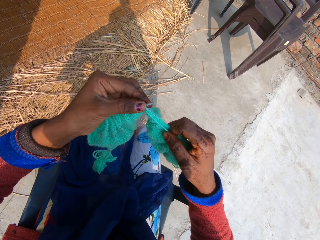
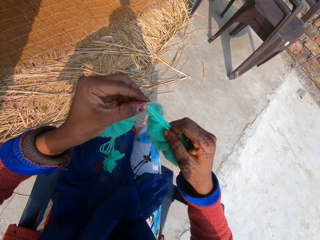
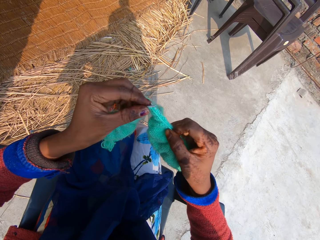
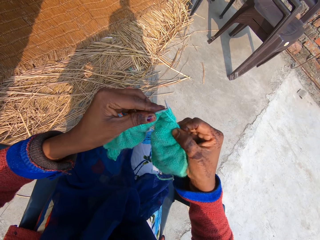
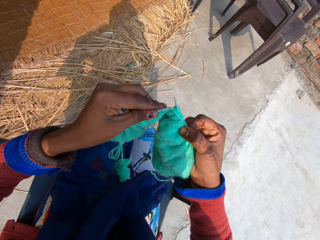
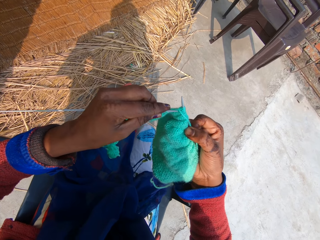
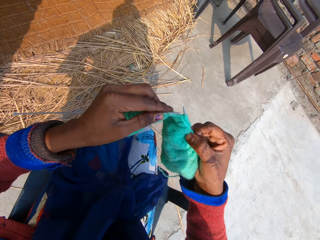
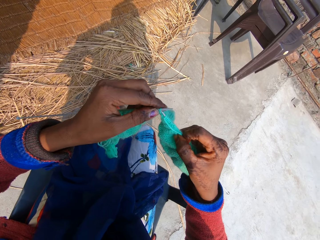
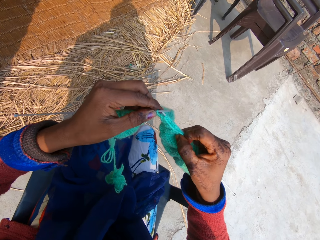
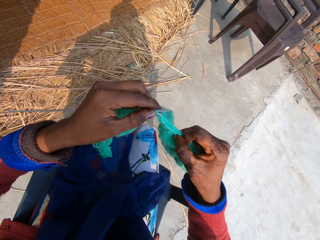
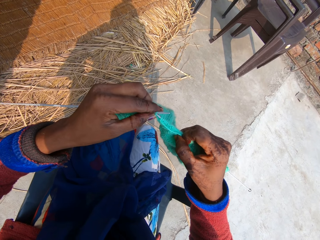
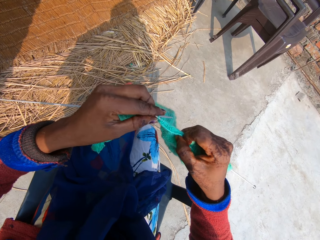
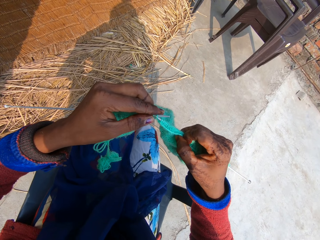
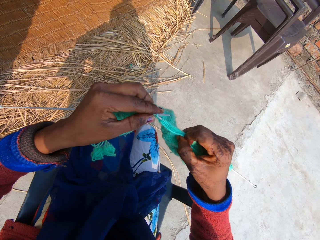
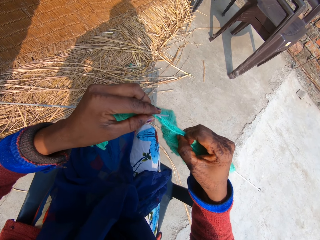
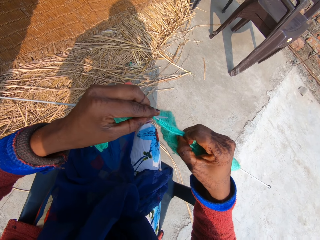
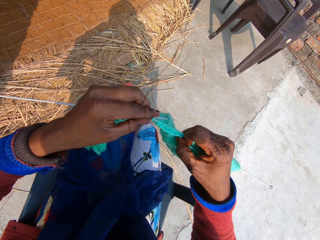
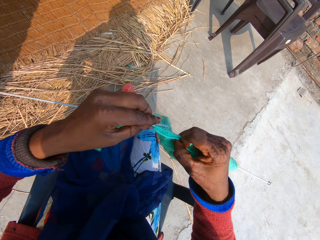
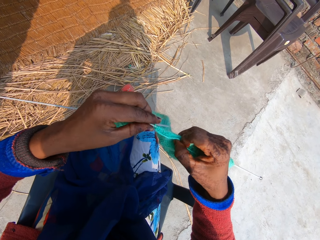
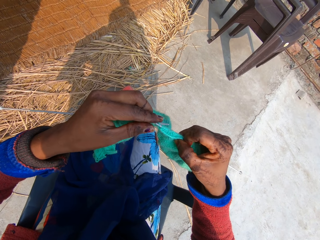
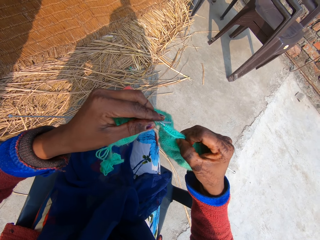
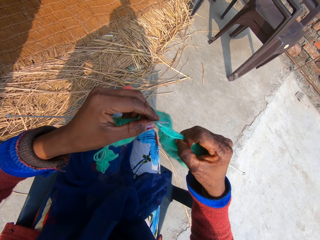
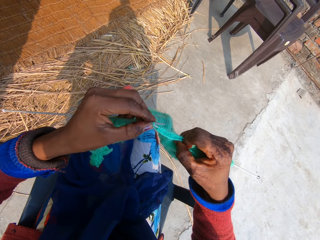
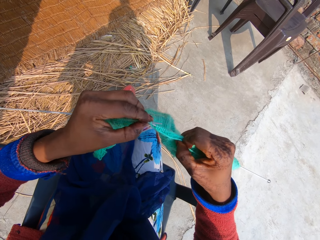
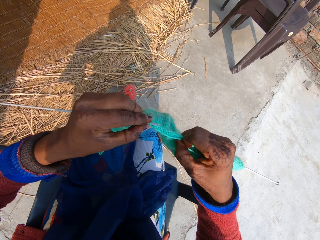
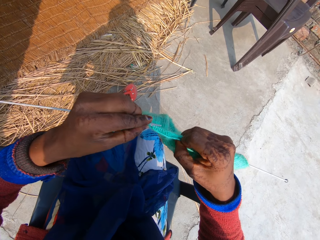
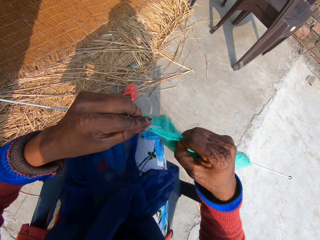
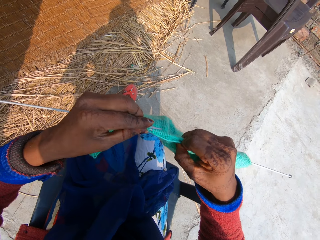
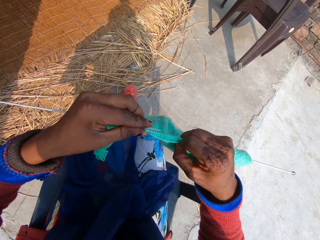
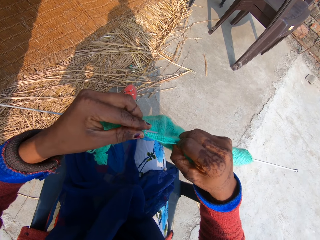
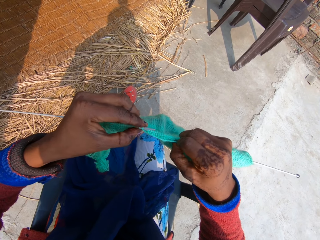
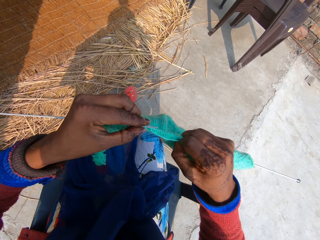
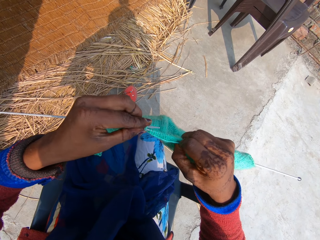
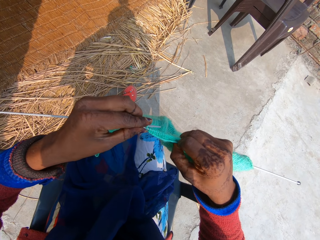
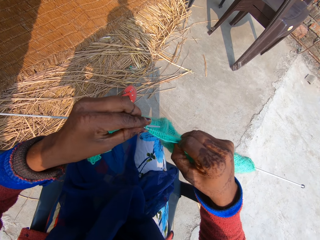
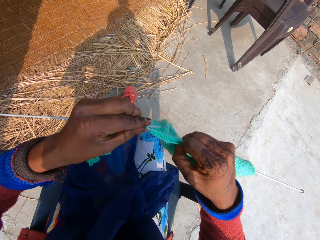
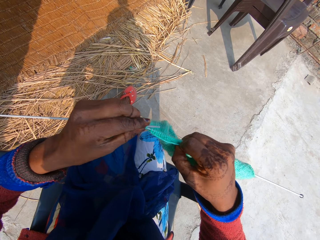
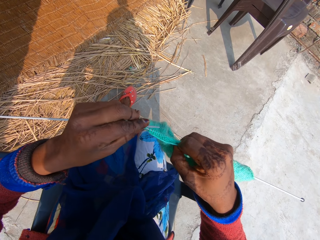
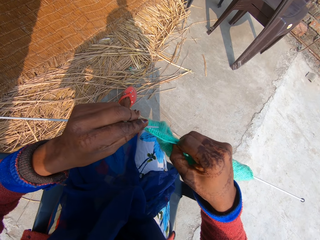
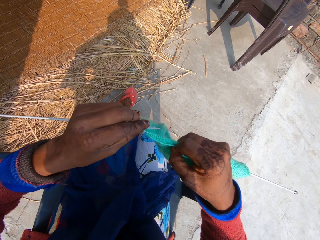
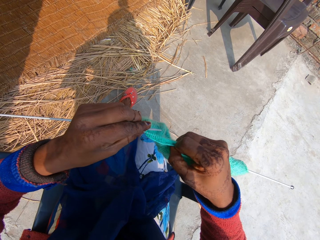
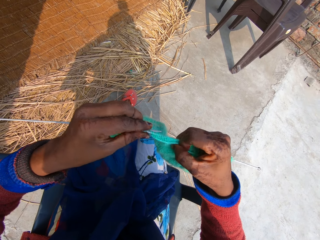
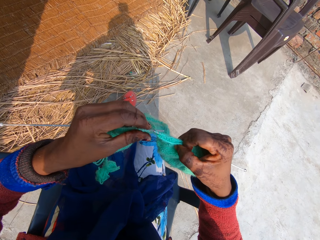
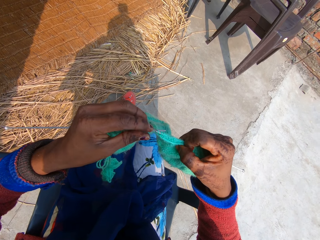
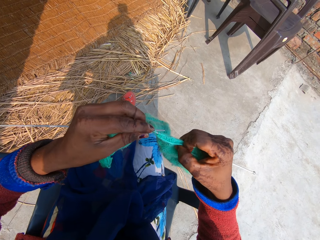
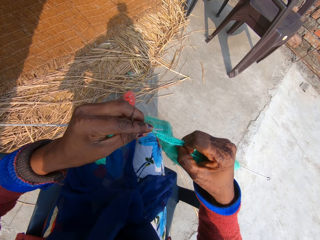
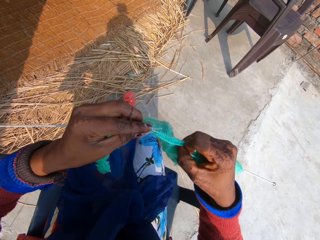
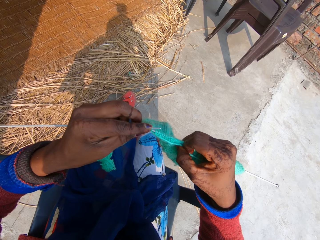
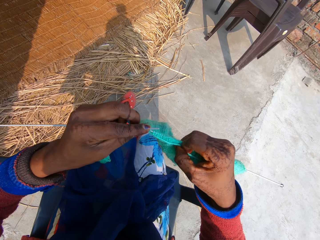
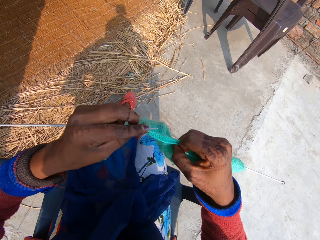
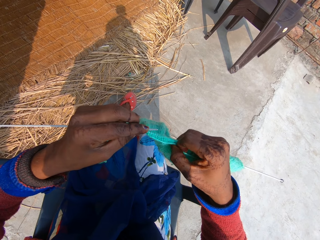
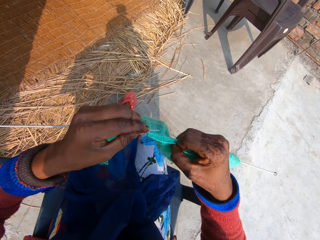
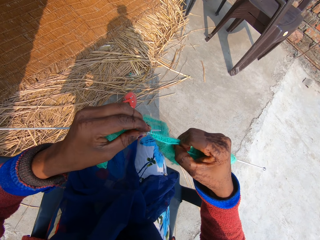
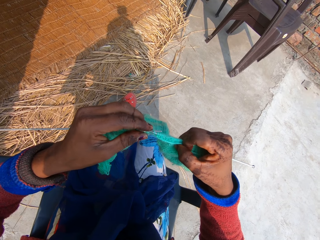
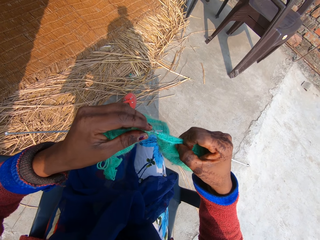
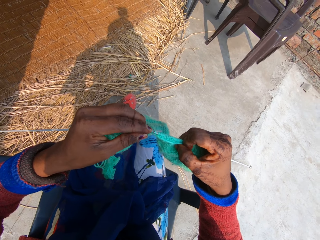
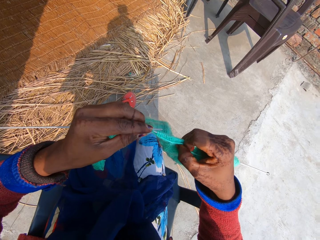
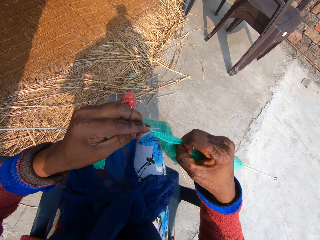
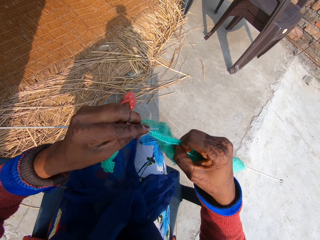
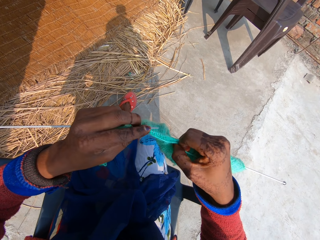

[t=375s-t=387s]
The camera wearer knits a fabric. They hook a knitting thread with a single point knitting needle. They hold a single point knitting thread. They hook the knitting thread with the single point knitting needle.

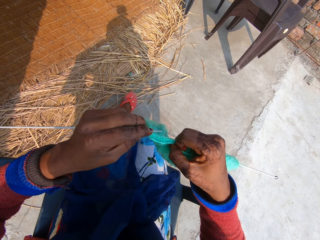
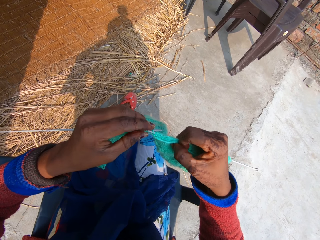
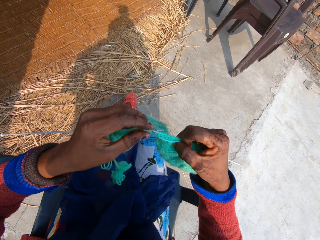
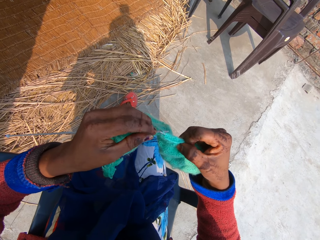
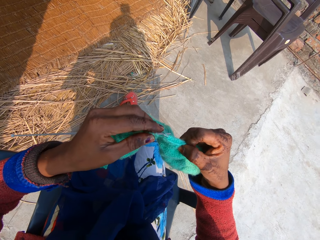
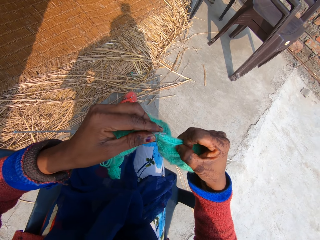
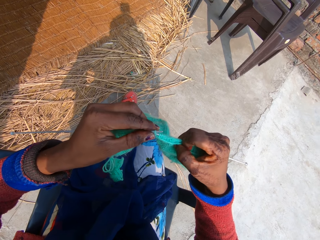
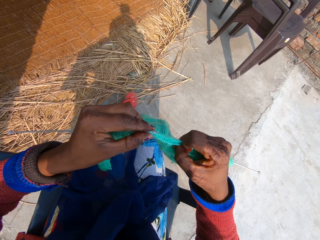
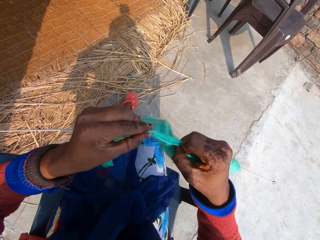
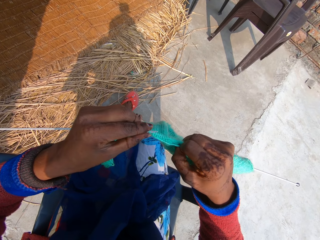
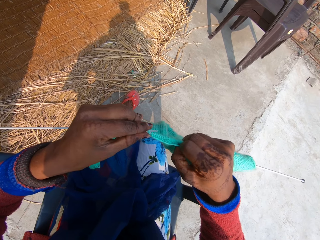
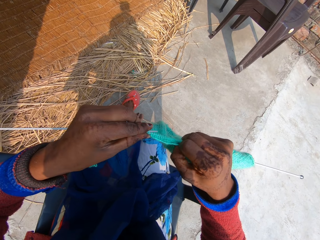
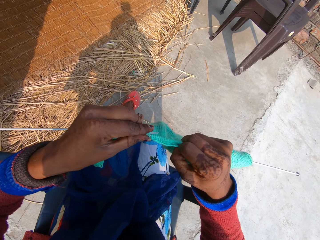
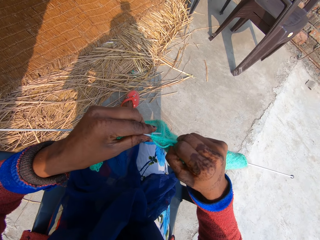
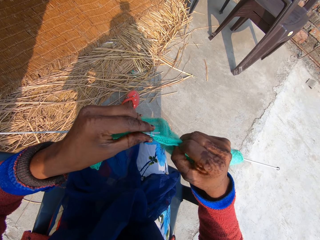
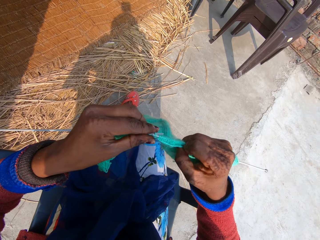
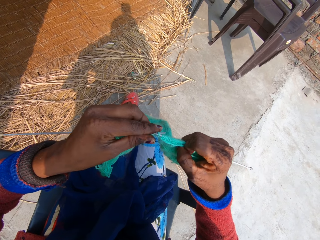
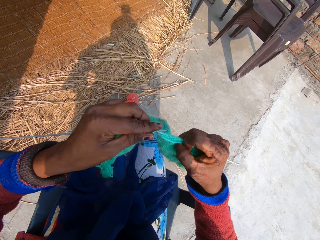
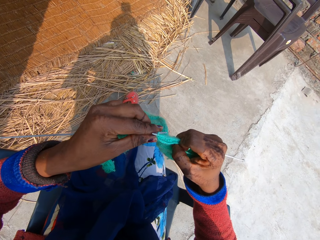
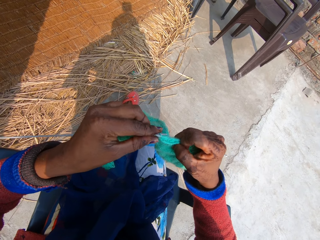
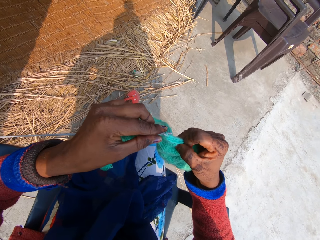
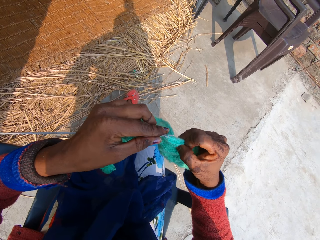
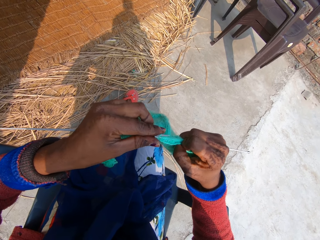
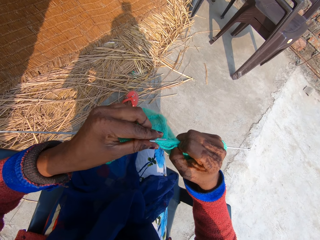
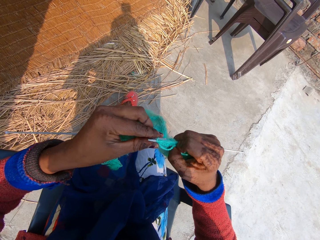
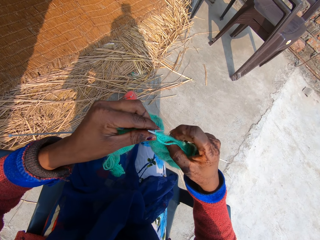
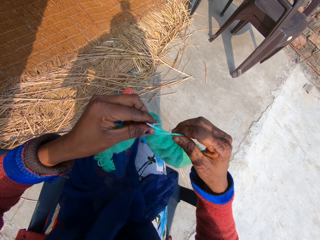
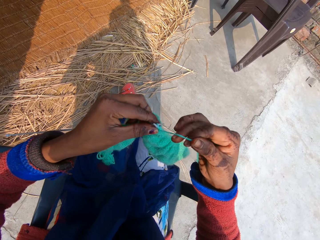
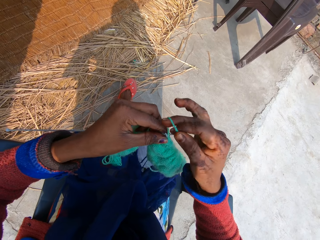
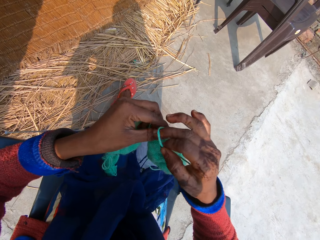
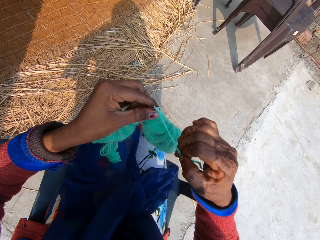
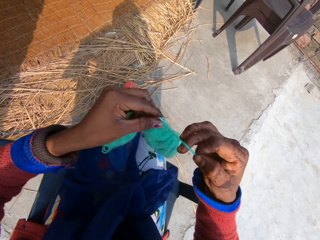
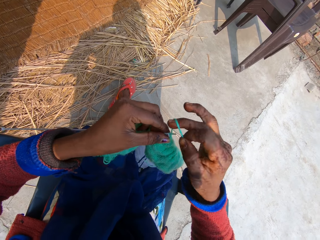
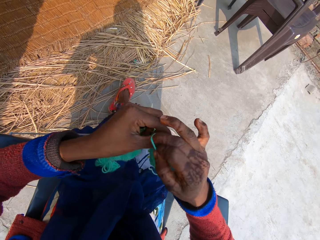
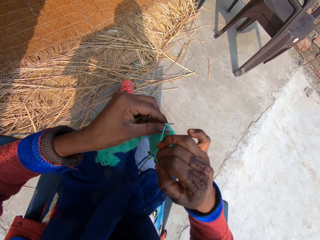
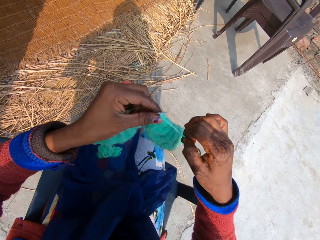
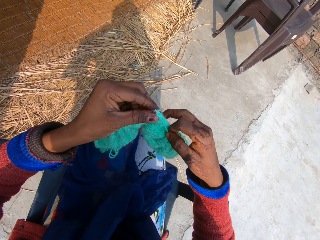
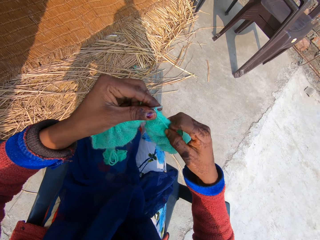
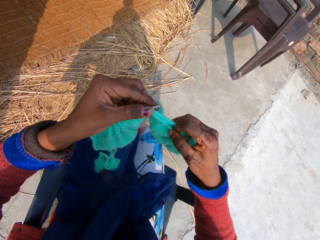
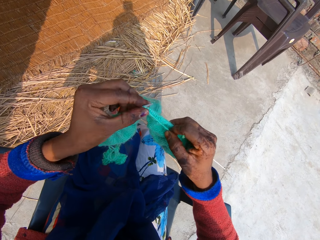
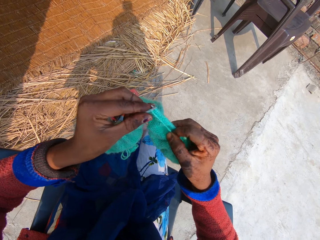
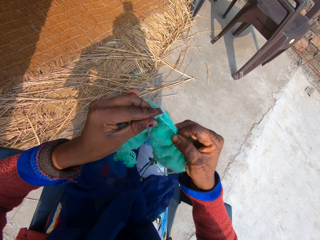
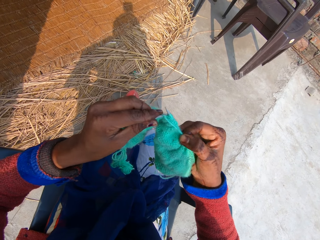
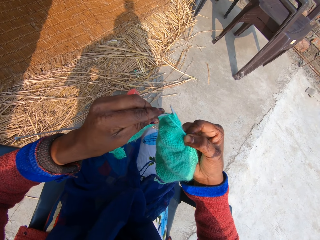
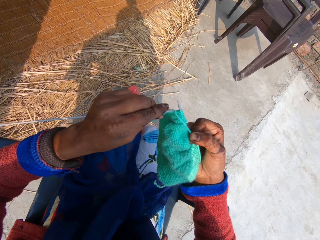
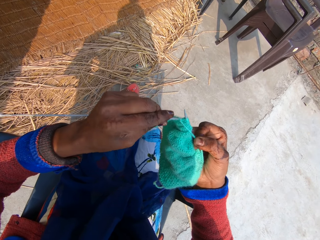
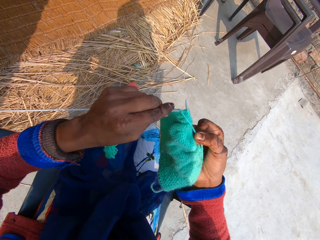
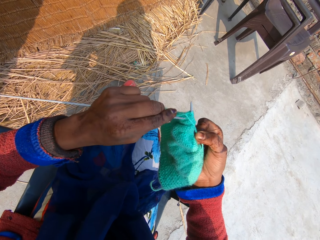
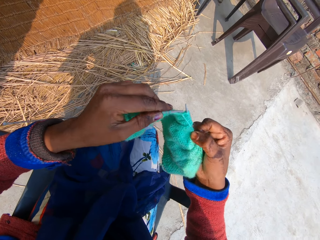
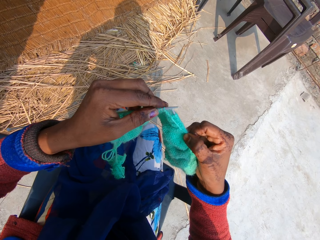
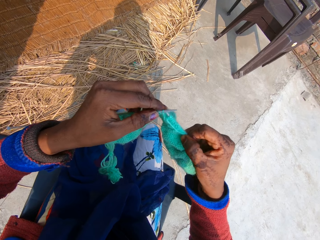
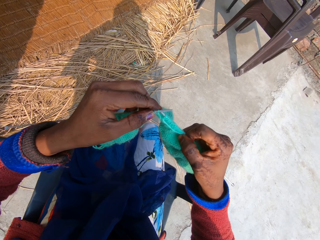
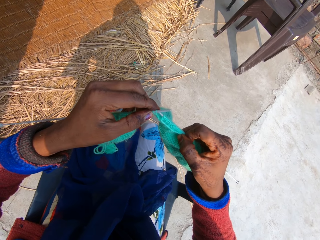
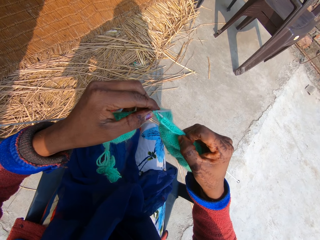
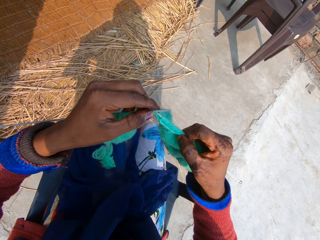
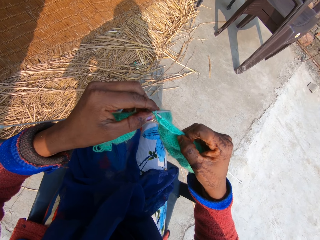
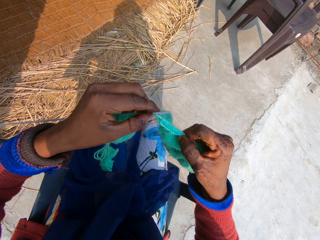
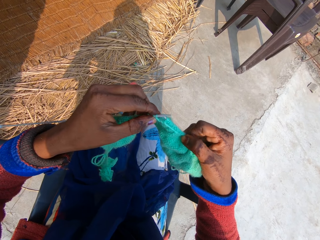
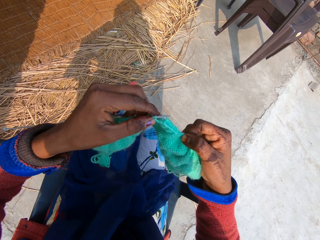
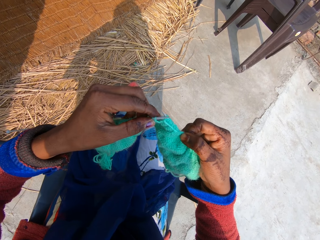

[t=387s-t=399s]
The camera wearer hooks a knitting thread with a single point knitting needle. They roll the knitting thread on the single point knitting needle. They roll it again. They knit a fabric.
